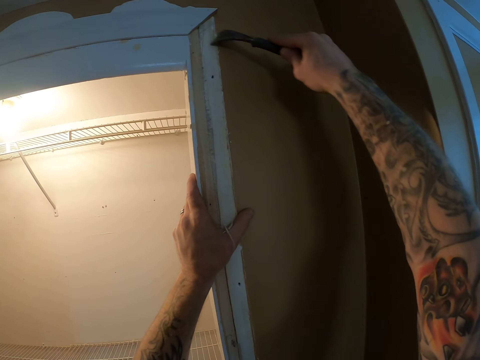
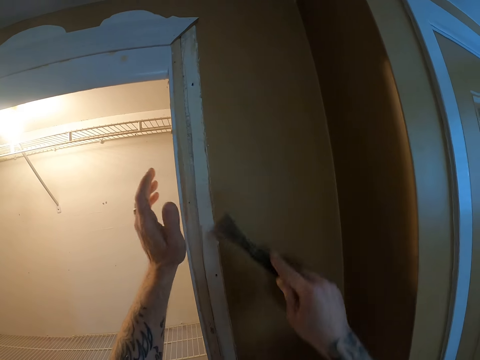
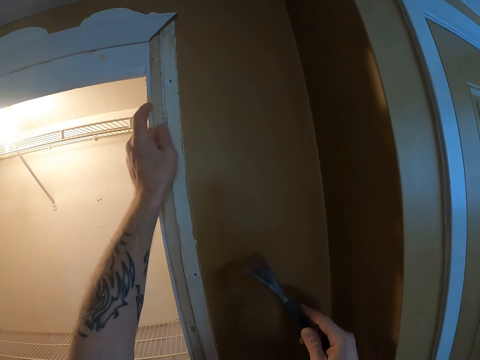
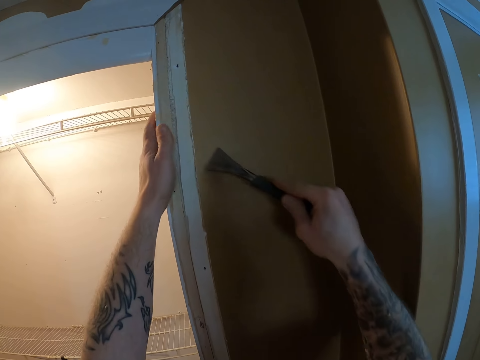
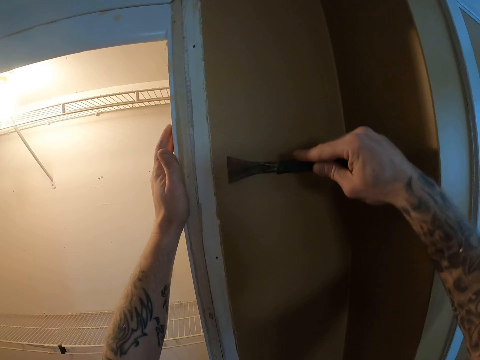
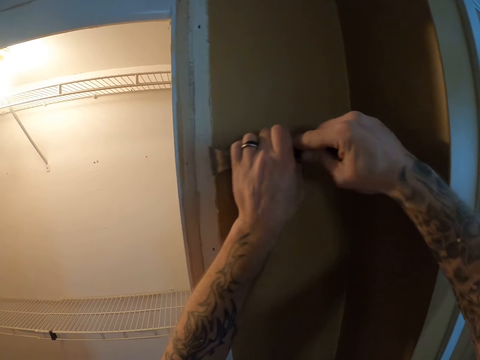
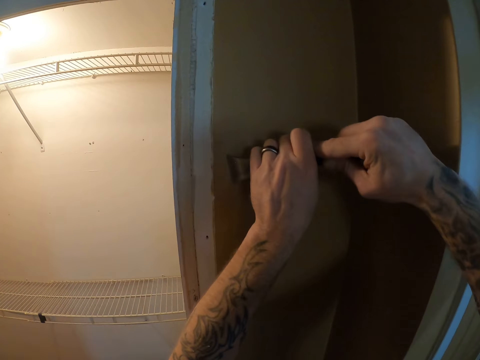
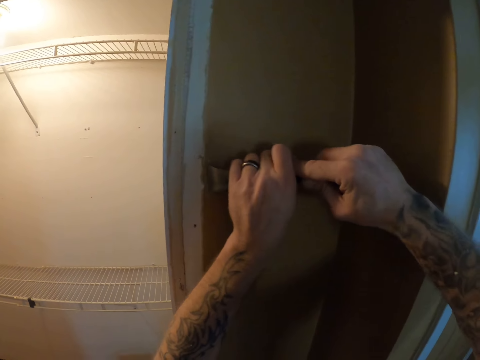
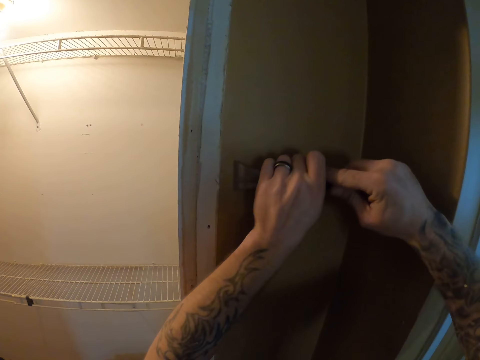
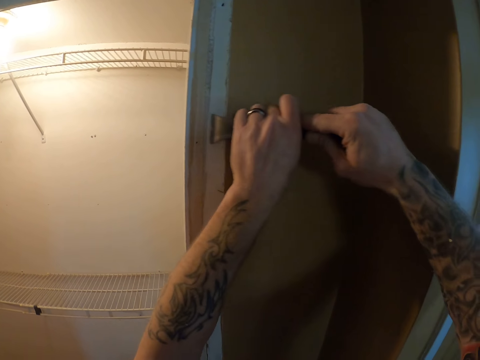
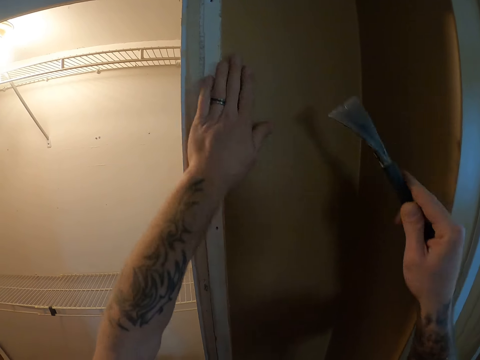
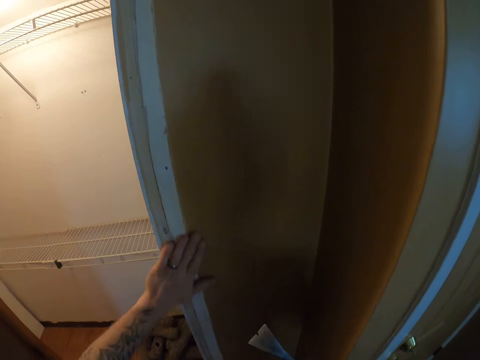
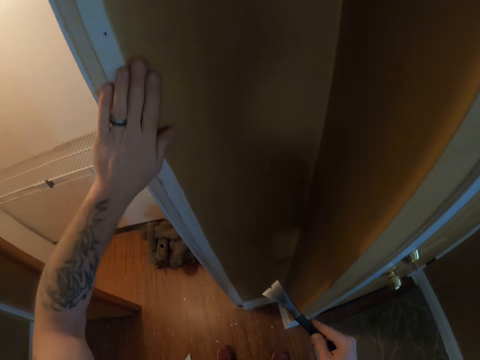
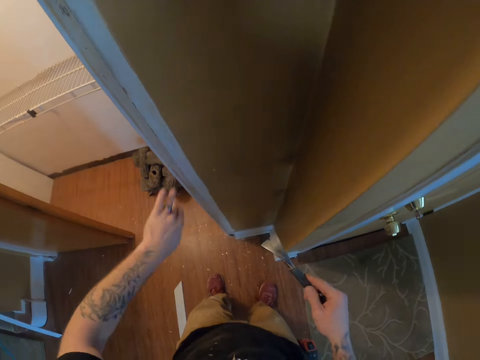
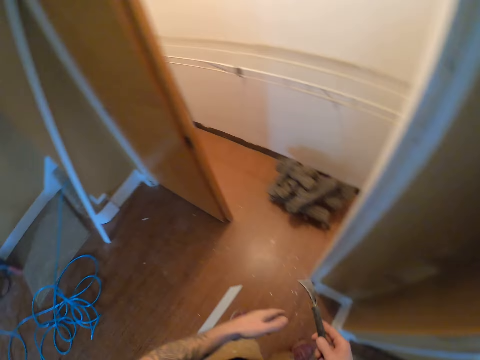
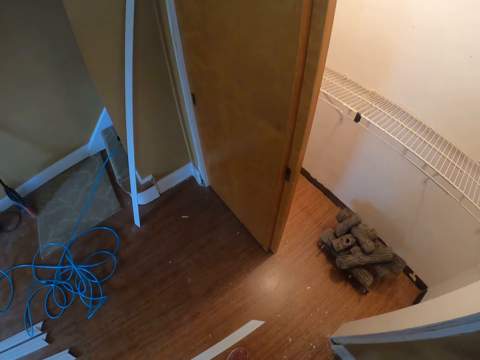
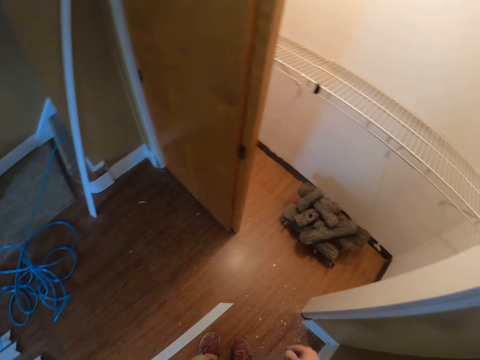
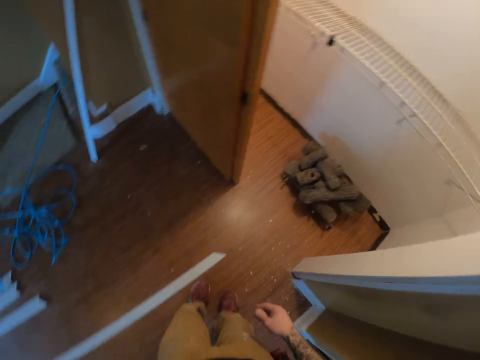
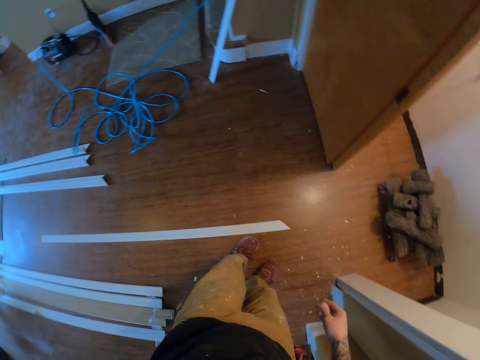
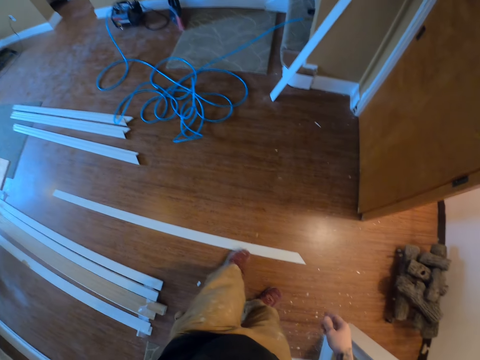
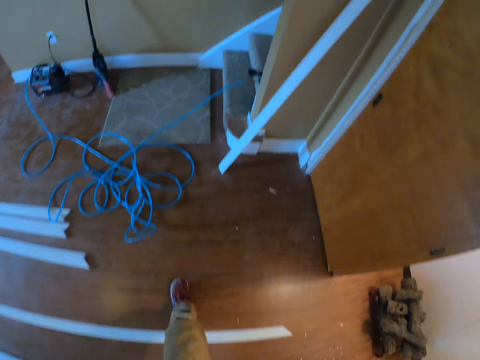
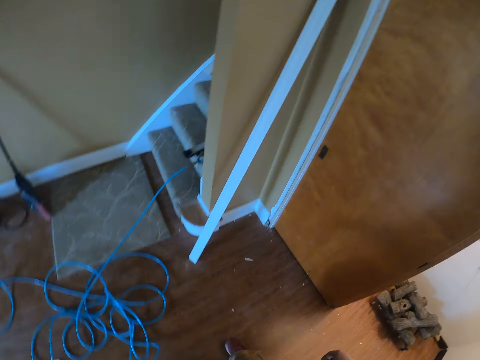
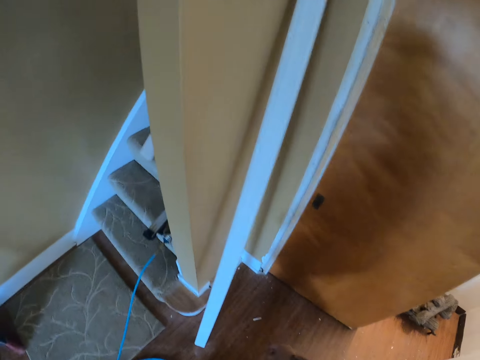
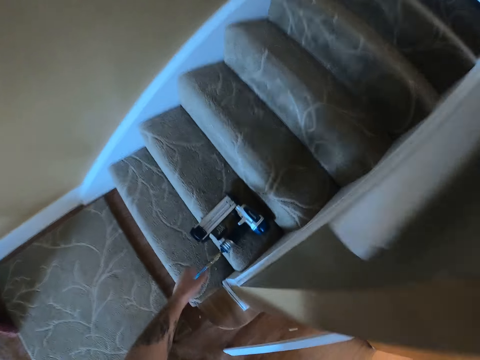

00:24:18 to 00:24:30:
The camera wearer wipes the side jamb with his hand. He walks.

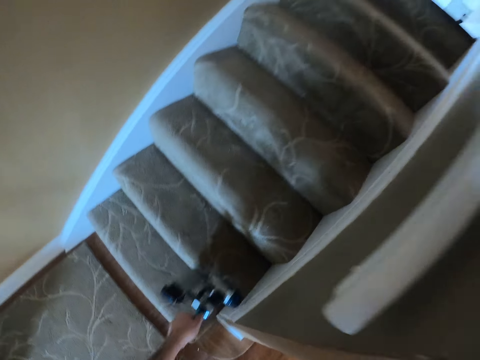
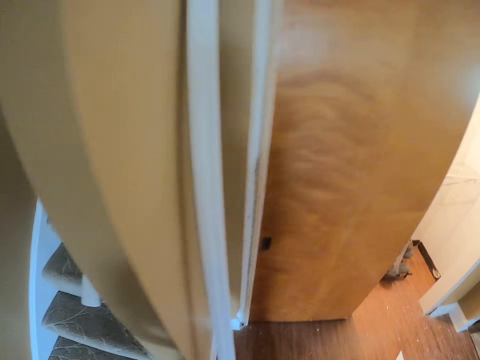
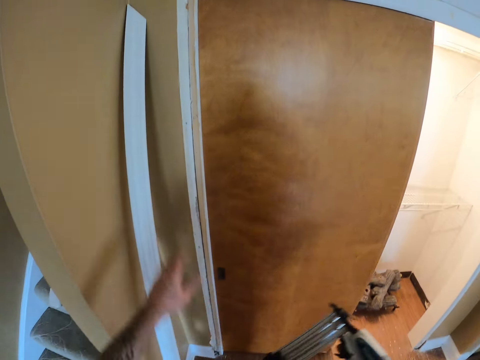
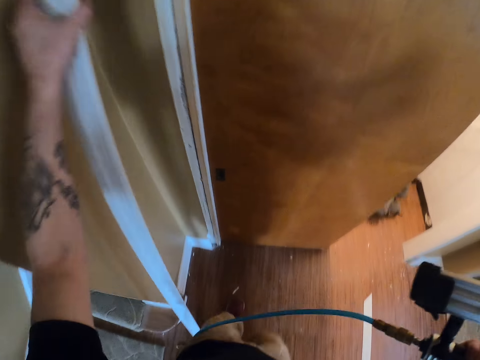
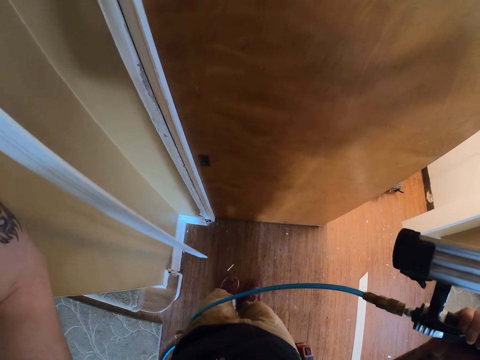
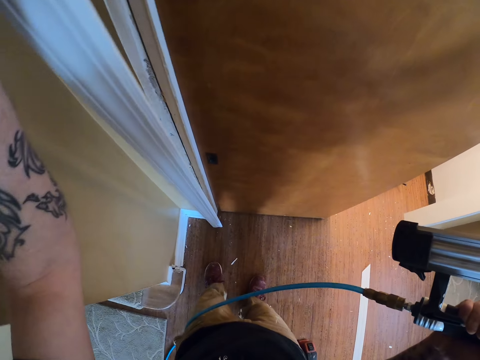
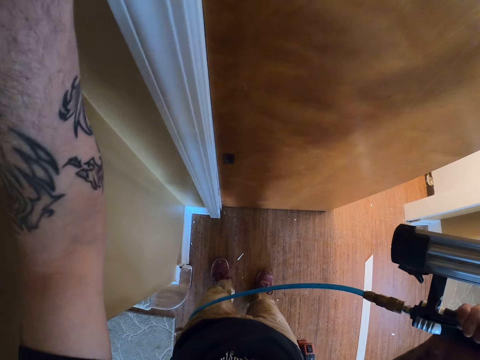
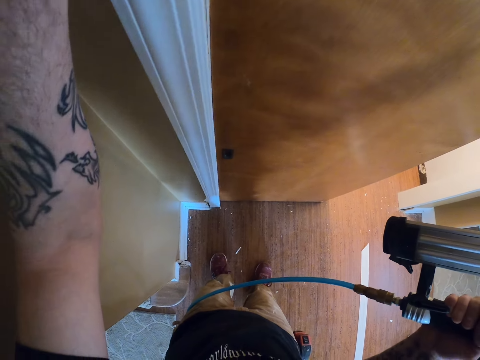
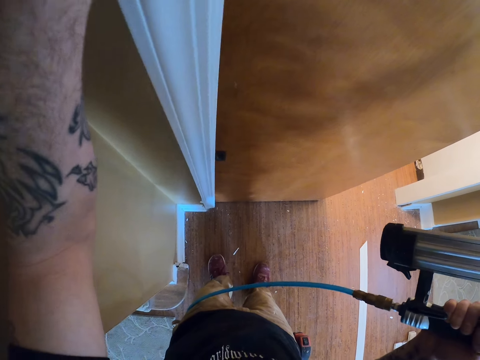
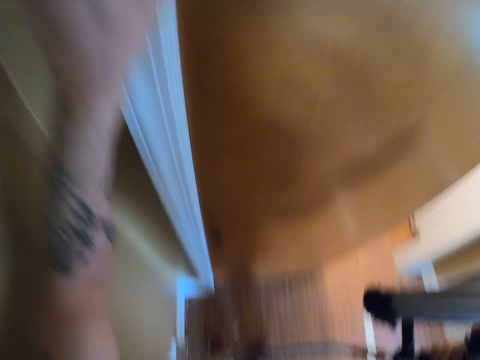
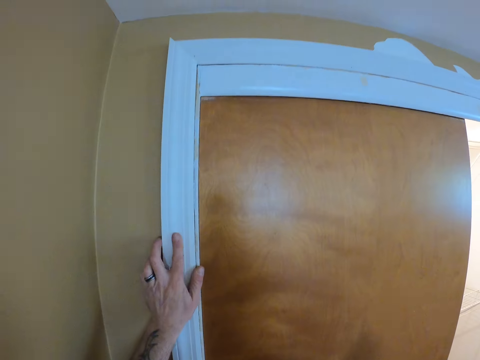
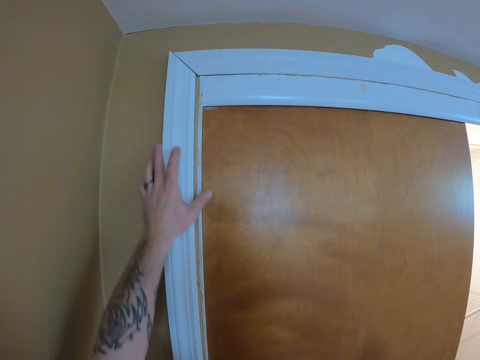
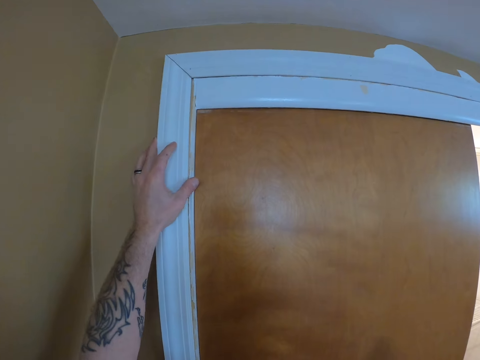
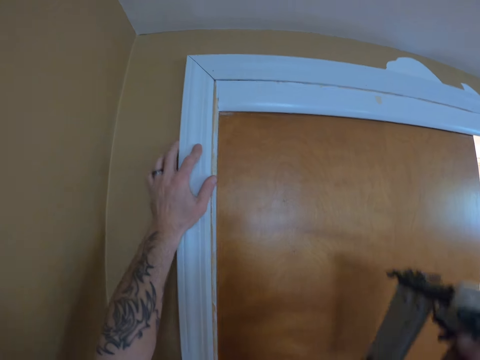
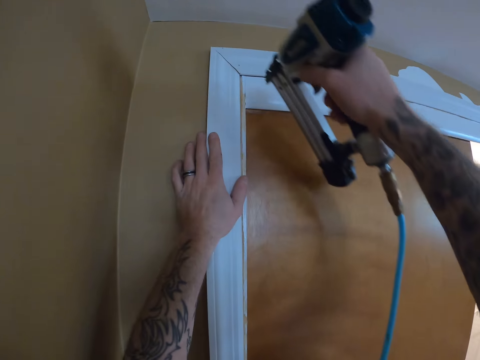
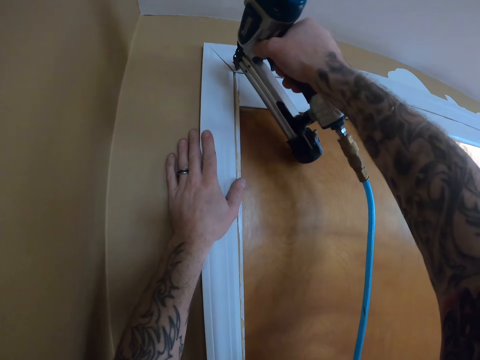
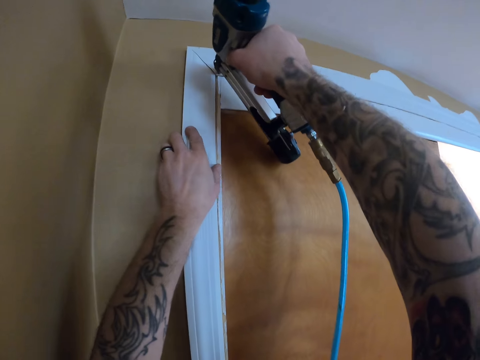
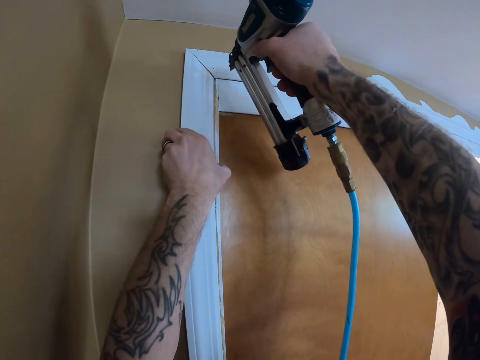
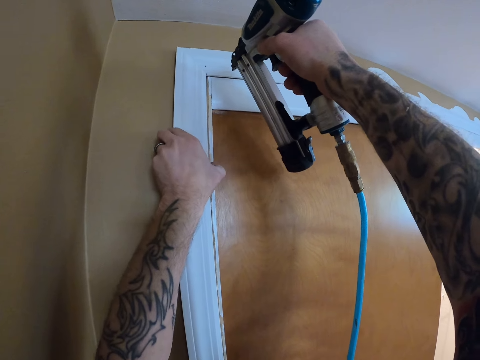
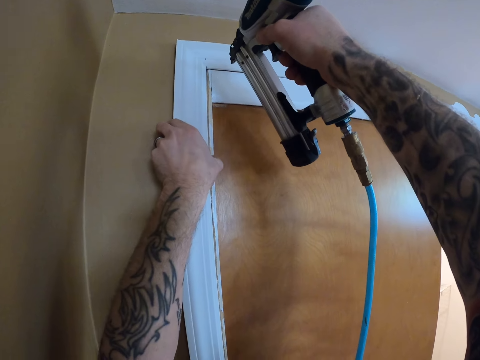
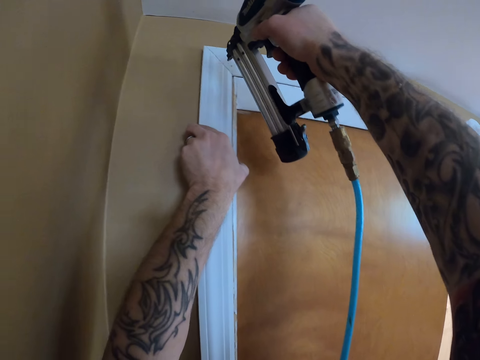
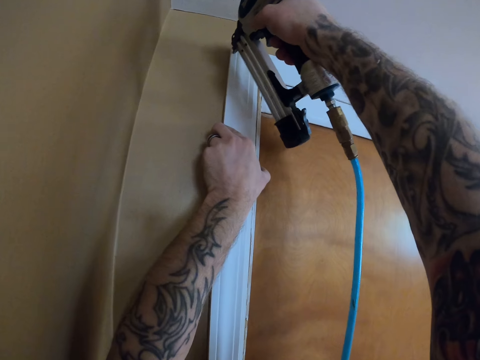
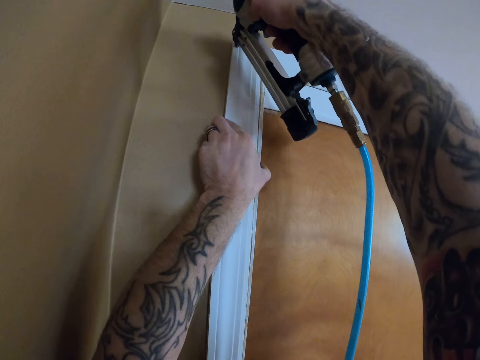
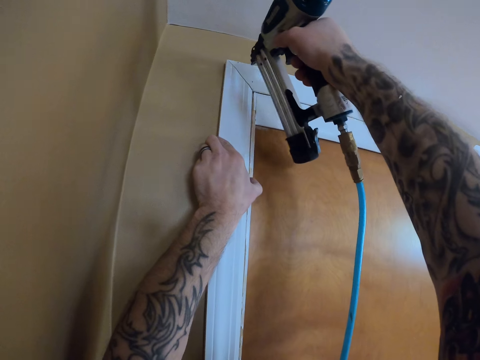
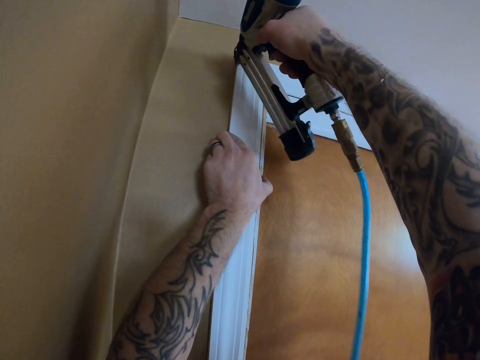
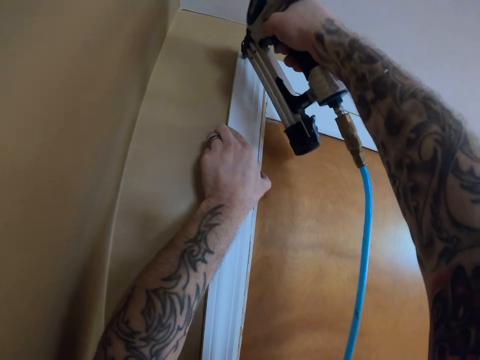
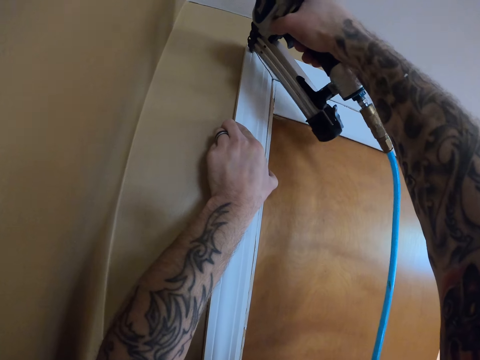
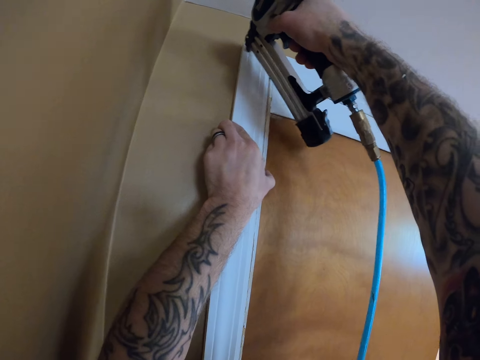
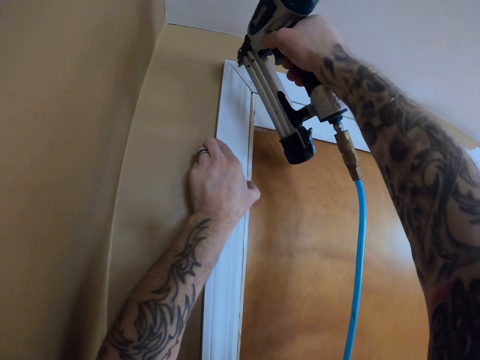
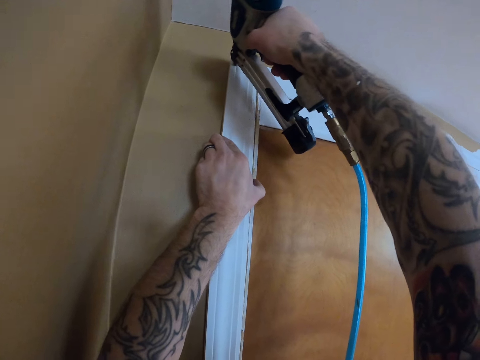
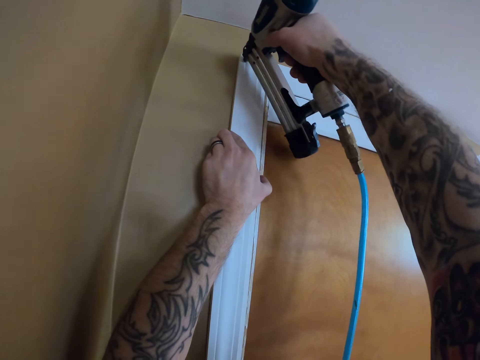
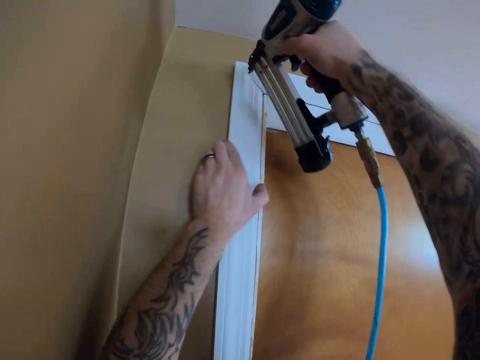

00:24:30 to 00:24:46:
The camera wearer picks up the impact nail gun. They pick up the wood plank. They put the wood plank on the wall.
